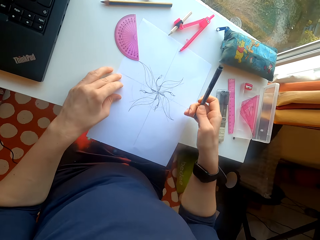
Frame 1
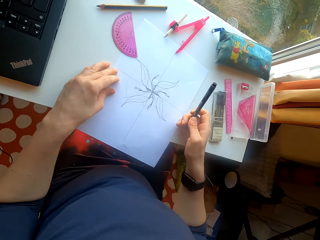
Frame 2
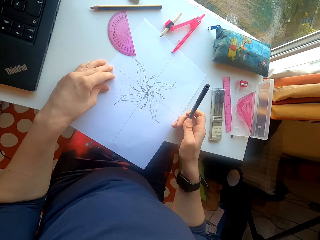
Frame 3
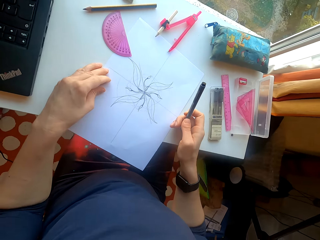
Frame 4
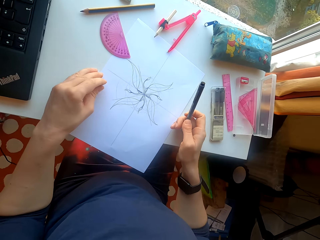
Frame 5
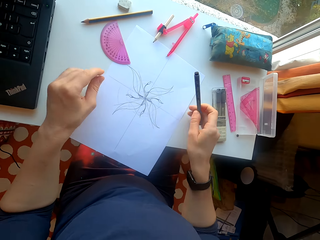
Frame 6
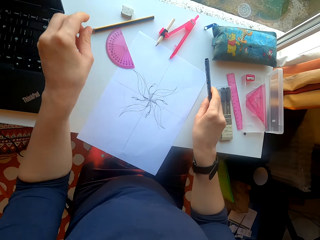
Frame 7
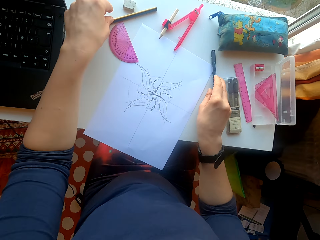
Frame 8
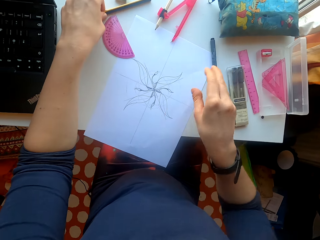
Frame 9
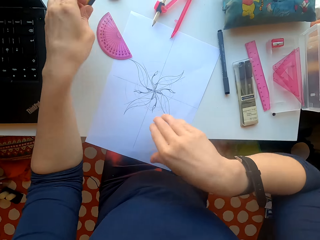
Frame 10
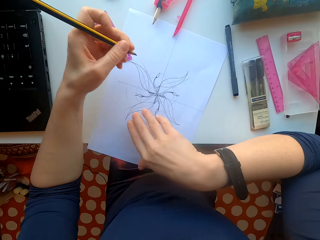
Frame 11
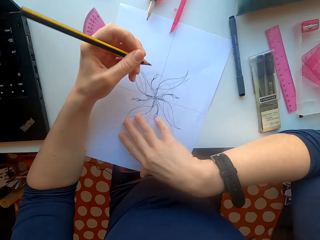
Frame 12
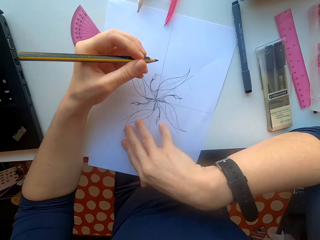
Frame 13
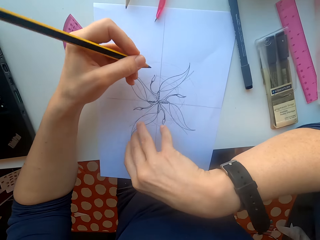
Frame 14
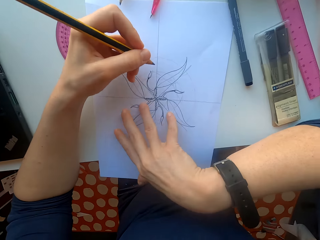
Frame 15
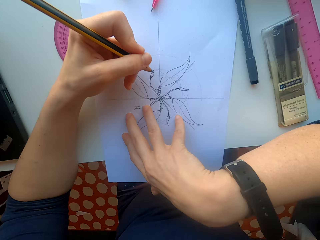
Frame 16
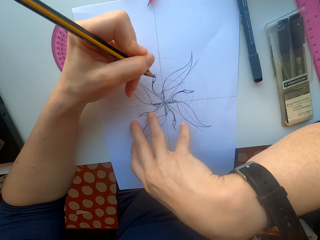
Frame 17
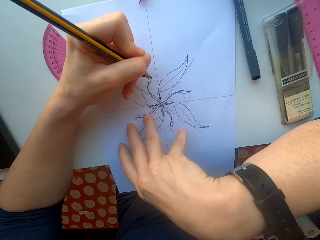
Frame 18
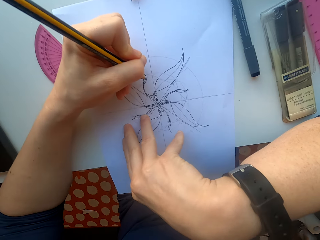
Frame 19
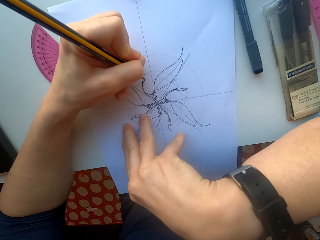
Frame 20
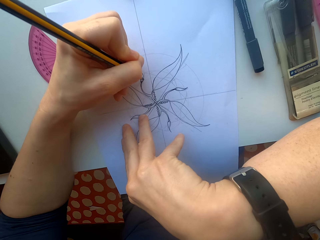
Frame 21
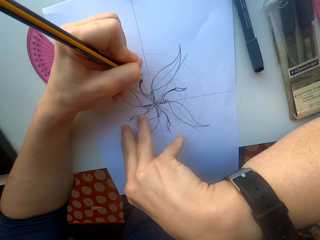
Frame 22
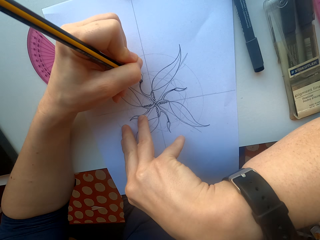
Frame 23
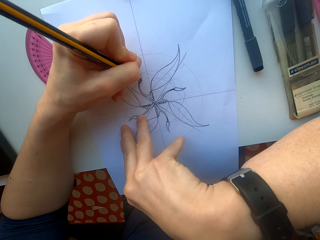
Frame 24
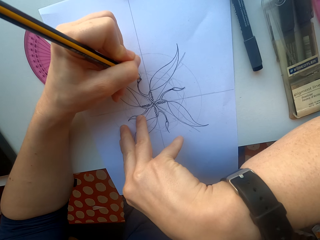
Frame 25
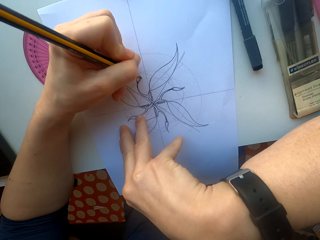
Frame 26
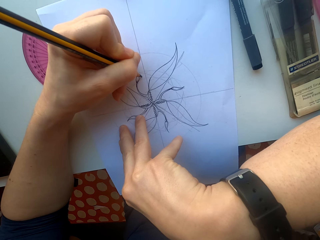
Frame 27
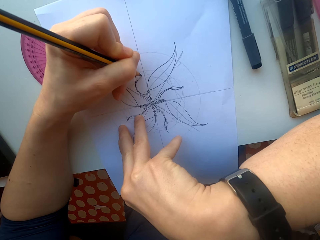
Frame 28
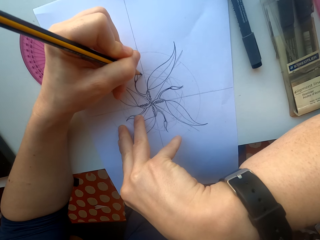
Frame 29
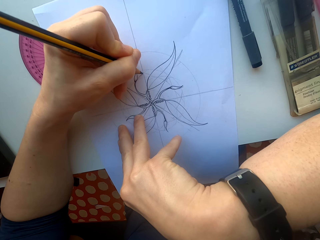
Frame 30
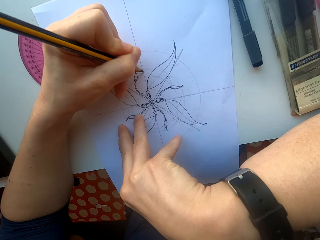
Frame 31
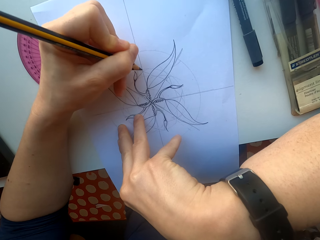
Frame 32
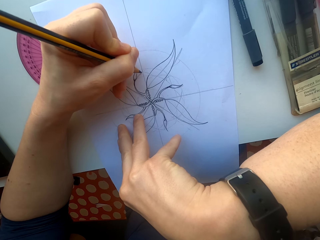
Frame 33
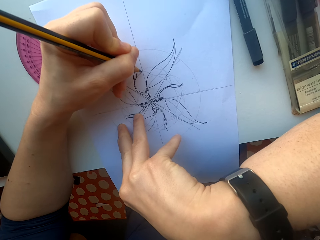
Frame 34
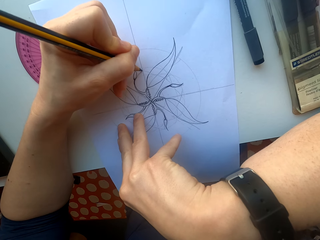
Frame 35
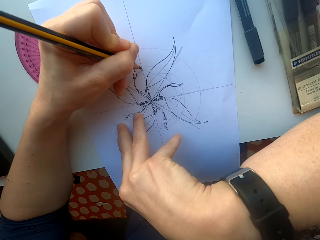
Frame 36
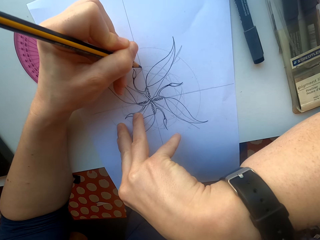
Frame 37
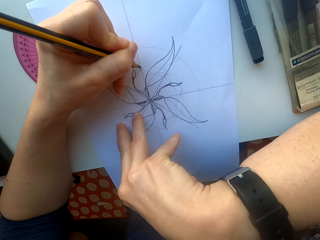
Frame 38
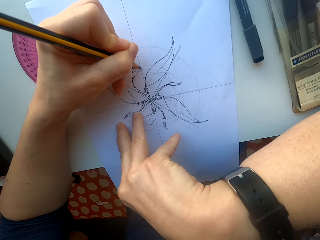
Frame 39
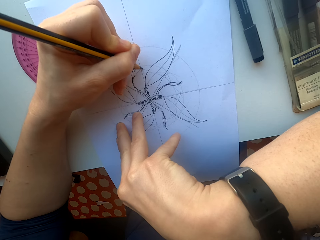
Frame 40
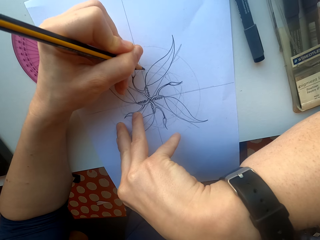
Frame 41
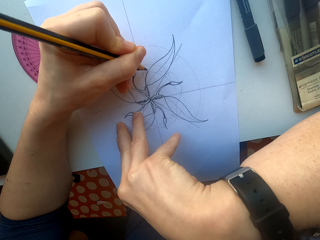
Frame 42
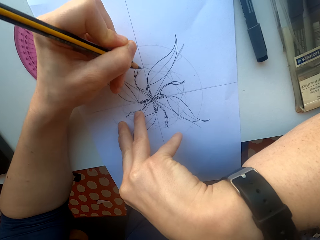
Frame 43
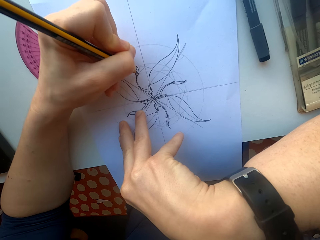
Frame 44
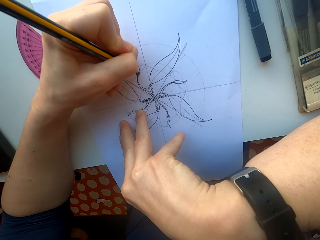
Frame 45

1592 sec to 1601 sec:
The camera wearer moves the sheet of paper on the table. They pick up the pencil. They draw on the sheet of paper.

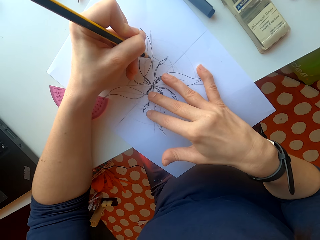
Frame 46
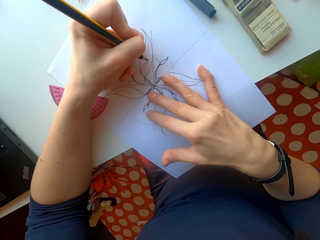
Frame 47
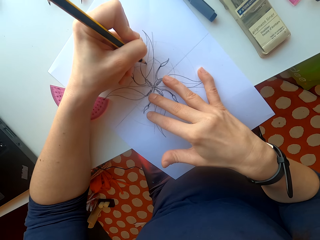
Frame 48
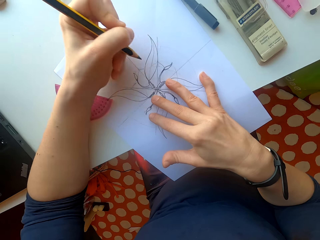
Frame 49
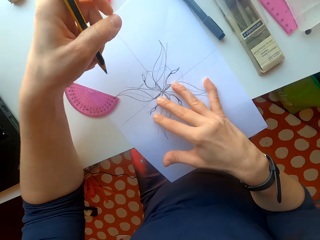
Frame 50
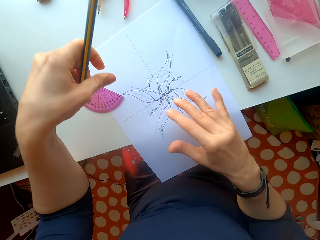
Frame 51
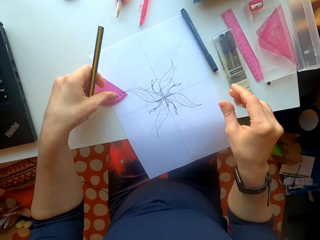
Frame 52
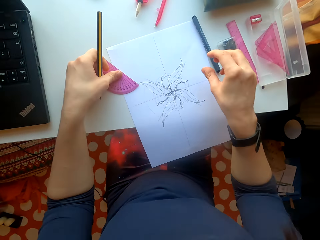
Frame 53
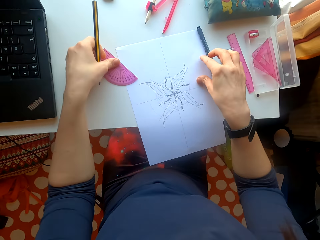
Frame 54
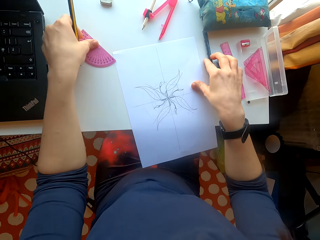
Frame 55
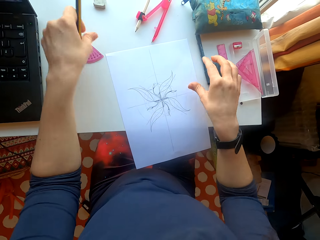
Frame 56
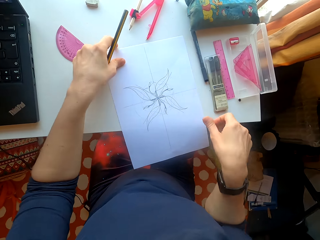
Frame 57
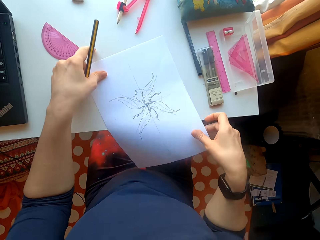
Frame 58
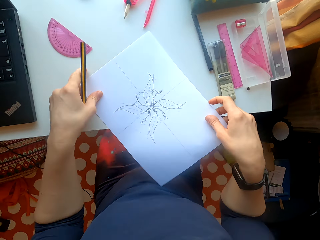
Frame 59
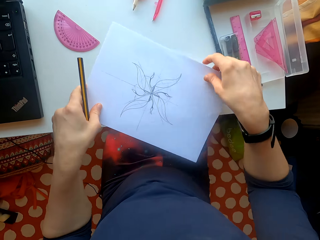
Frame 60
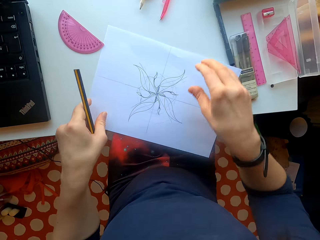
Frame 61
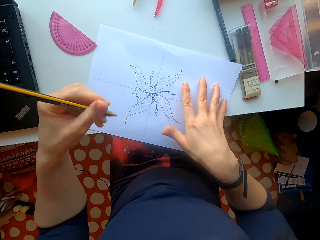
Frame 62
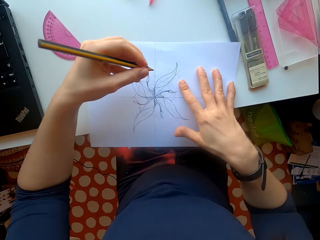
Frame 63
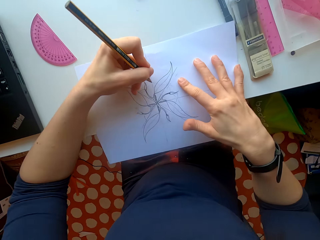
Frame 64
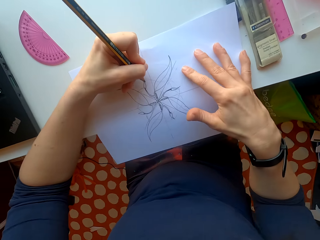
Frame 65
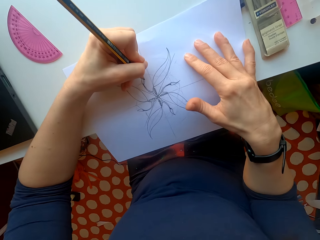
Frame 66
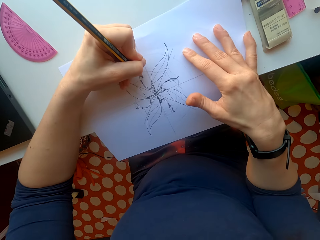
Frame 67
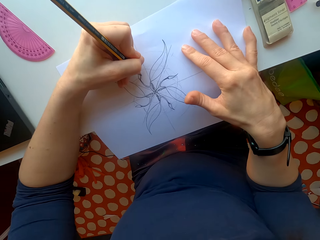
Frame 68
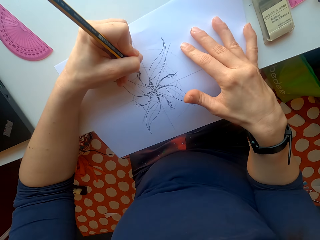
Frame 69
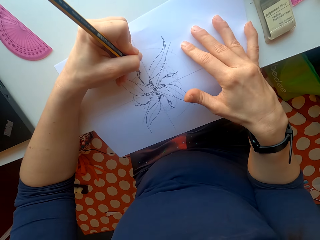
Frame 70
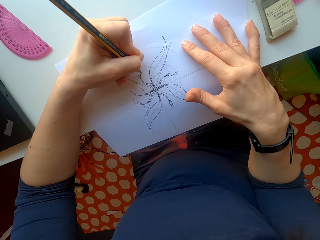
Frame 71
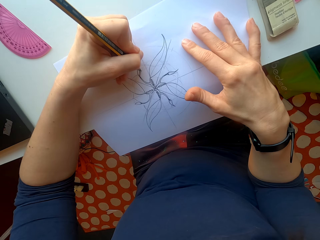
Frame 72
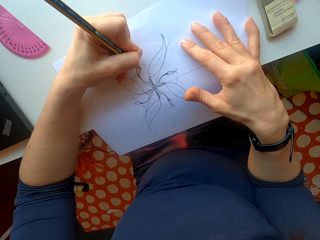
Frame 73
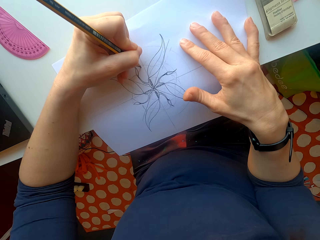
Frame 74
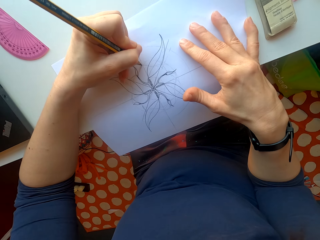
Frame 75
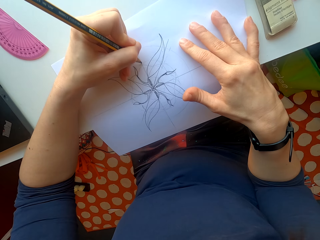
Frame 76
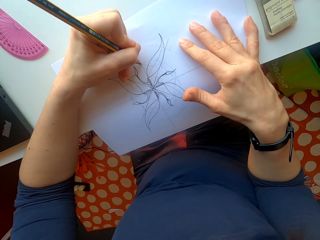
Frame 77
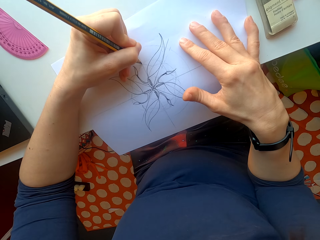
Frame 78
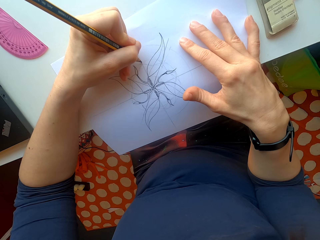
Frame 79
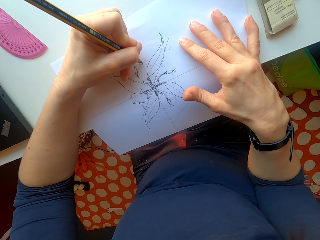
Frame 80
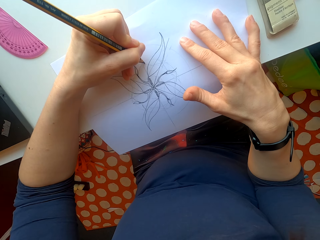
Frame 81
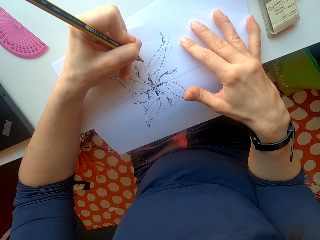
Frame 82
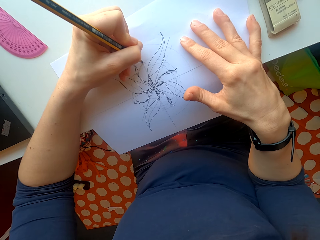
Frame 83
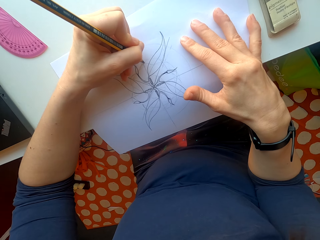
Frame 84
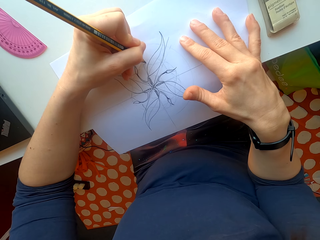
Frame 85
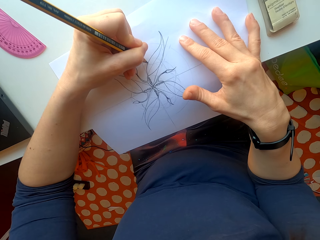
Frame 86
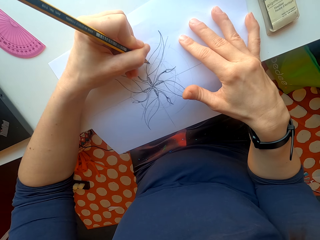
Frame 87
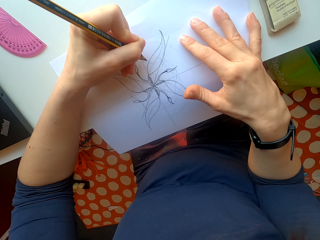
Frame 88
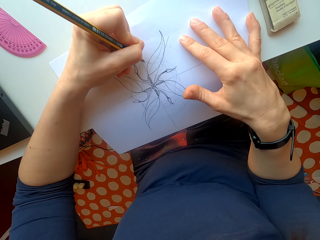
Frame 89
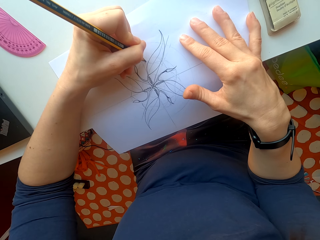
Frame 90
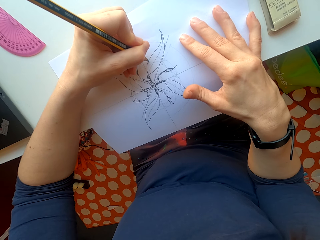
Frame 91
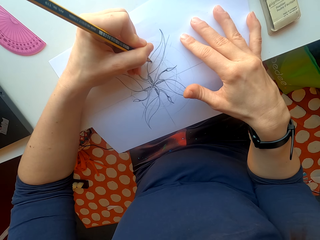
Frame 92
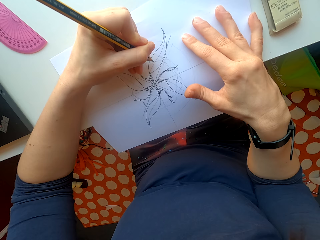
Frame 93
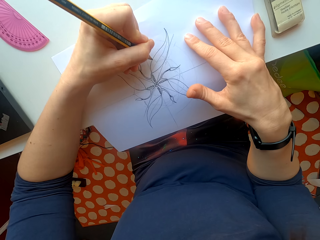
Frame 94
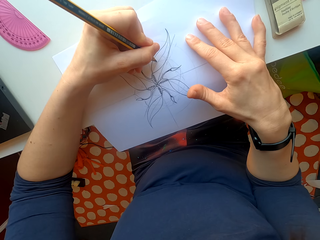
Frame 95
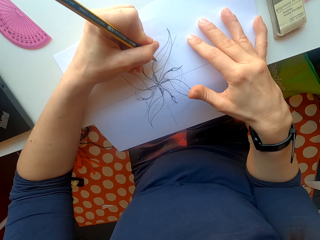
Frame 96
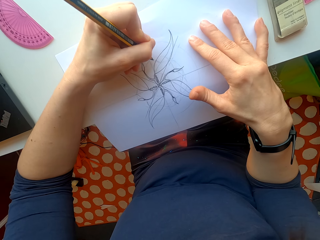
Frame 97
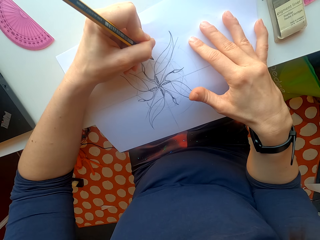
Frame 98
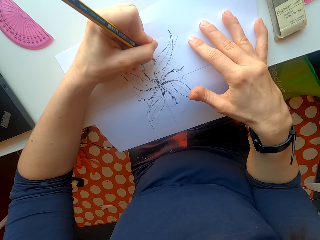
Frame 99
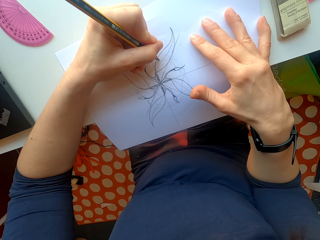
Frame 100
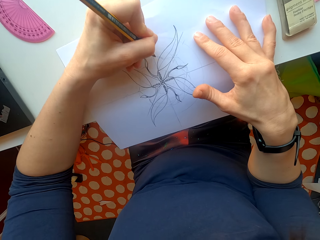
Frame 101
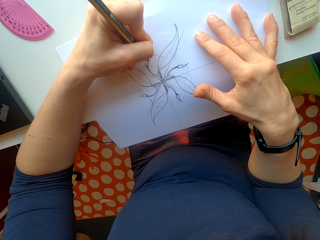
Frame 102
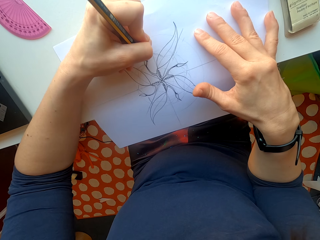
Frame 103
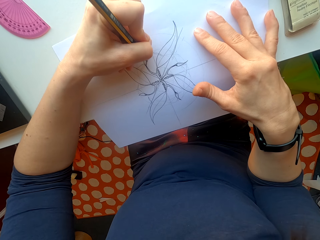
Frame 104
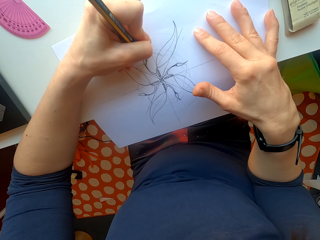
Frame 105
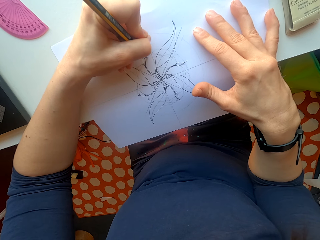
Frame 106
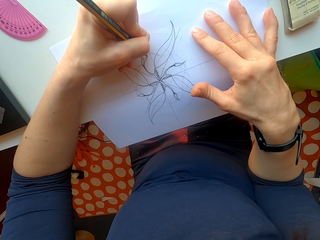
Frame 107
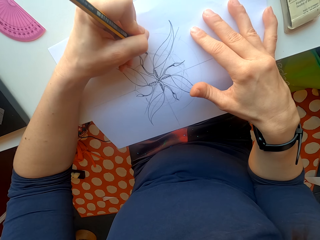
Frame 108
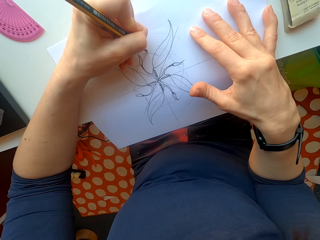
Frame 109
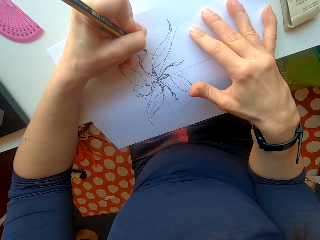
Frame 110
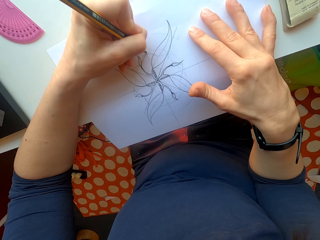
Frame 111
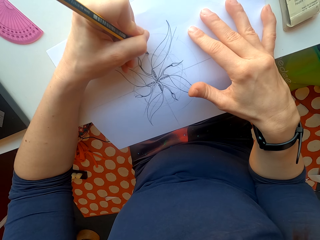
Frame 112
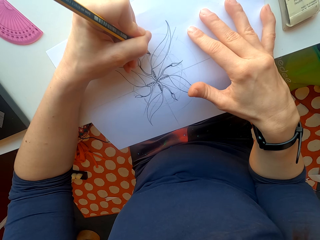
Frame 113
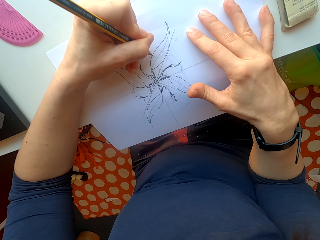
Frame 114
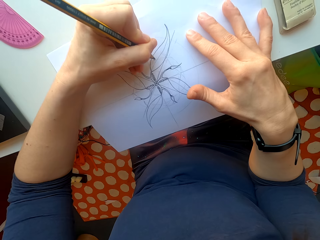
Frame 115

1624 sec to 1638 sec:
The camera wearer moves aside the protractor and the pen. They move the sheet of paper on the table. They turn the paper. They draw on the sheet of paper.
